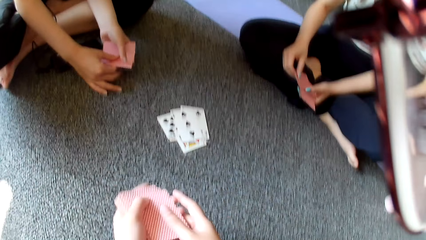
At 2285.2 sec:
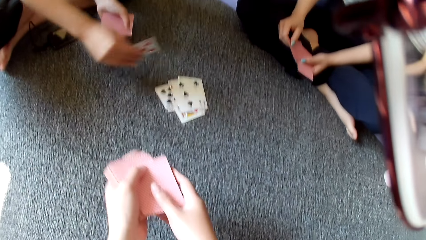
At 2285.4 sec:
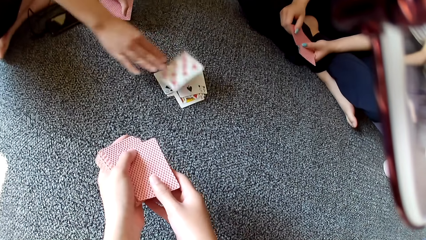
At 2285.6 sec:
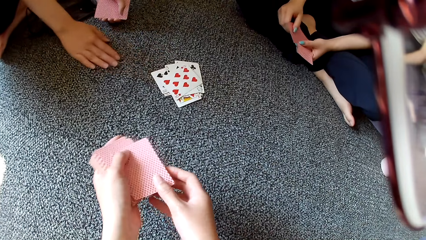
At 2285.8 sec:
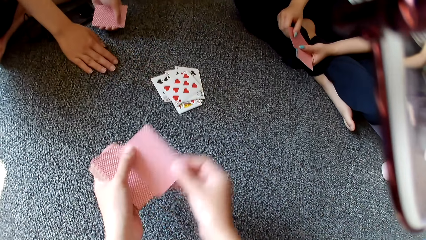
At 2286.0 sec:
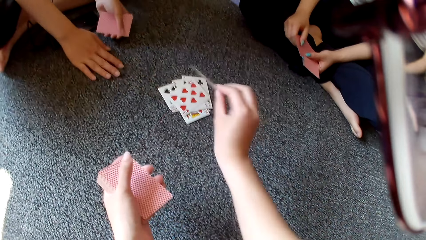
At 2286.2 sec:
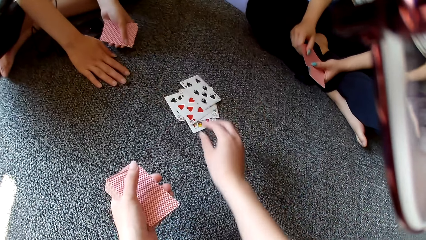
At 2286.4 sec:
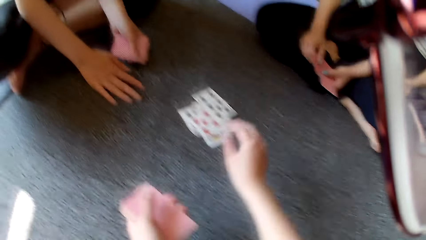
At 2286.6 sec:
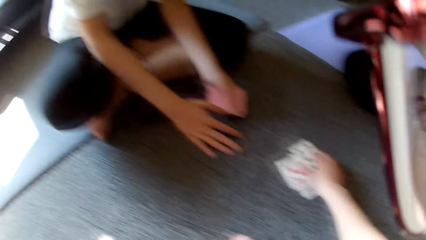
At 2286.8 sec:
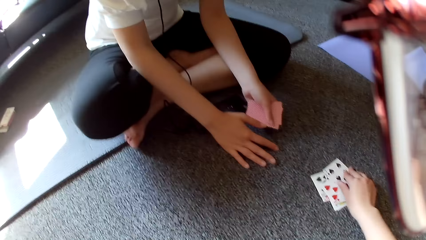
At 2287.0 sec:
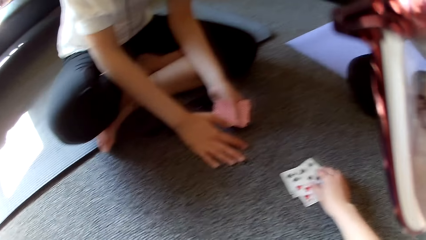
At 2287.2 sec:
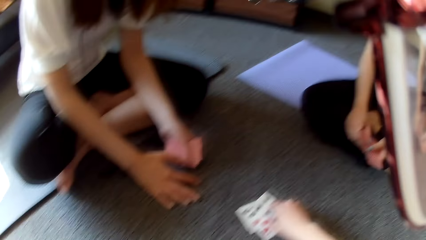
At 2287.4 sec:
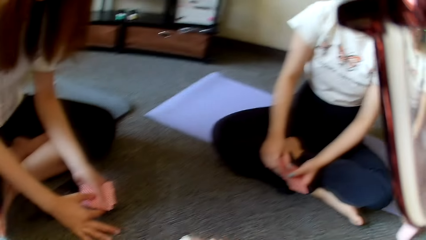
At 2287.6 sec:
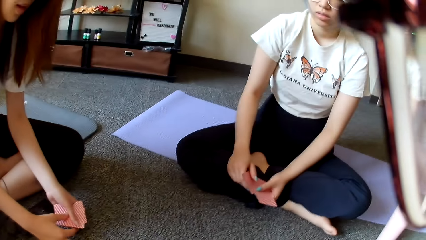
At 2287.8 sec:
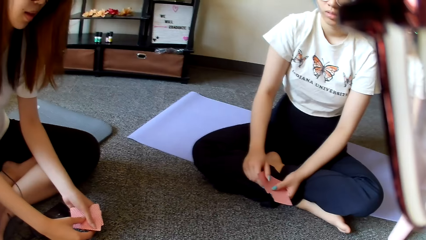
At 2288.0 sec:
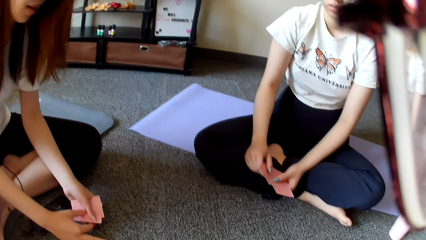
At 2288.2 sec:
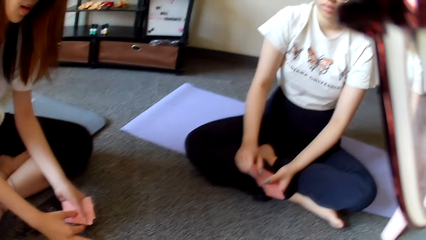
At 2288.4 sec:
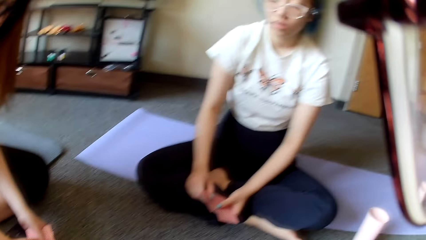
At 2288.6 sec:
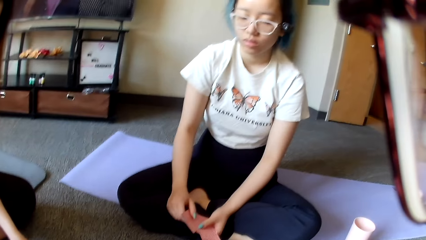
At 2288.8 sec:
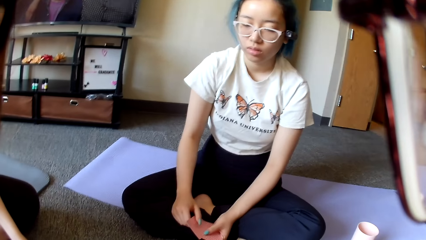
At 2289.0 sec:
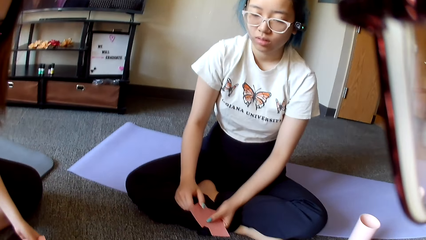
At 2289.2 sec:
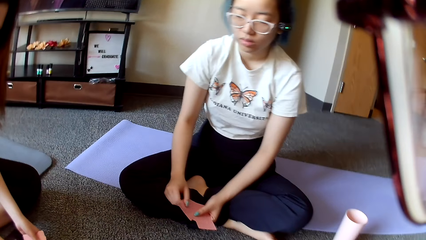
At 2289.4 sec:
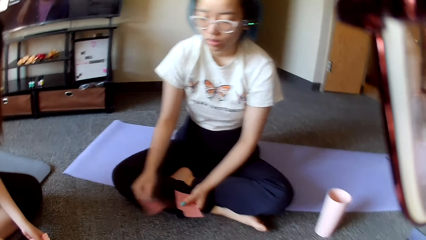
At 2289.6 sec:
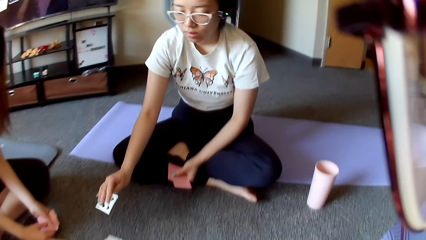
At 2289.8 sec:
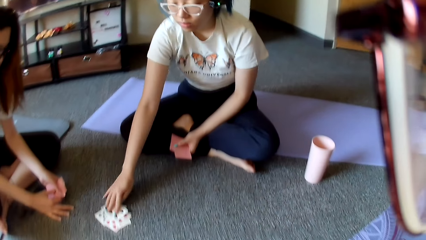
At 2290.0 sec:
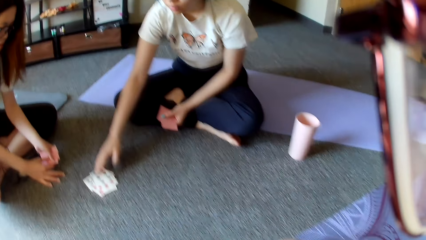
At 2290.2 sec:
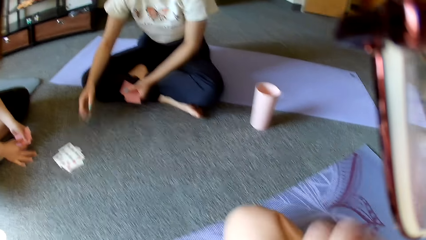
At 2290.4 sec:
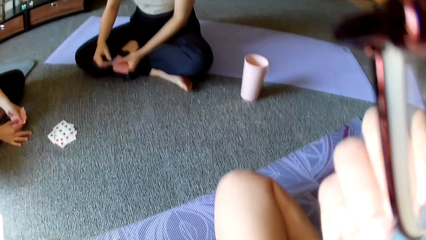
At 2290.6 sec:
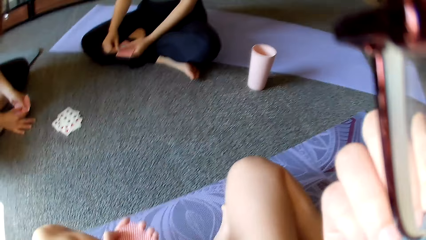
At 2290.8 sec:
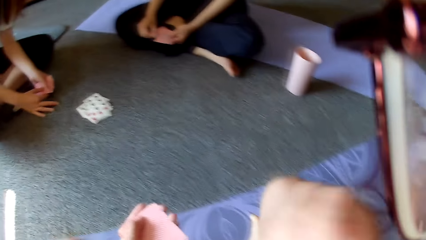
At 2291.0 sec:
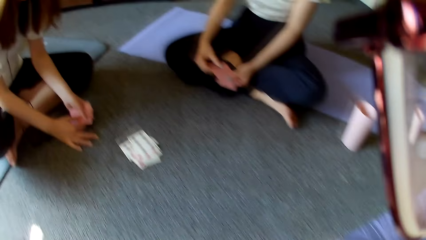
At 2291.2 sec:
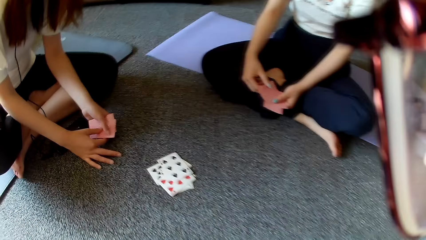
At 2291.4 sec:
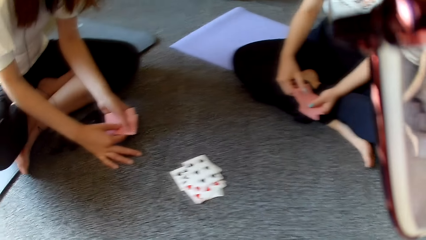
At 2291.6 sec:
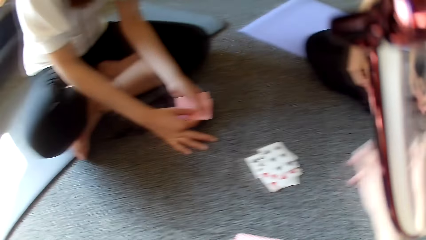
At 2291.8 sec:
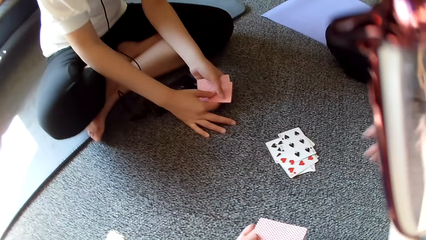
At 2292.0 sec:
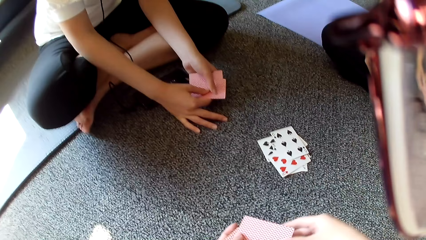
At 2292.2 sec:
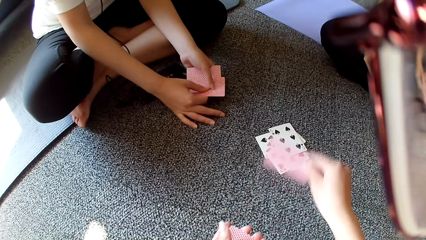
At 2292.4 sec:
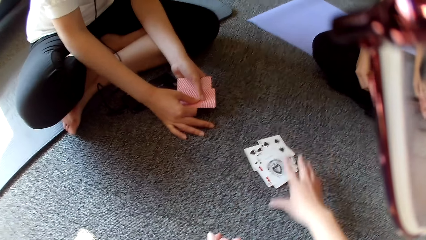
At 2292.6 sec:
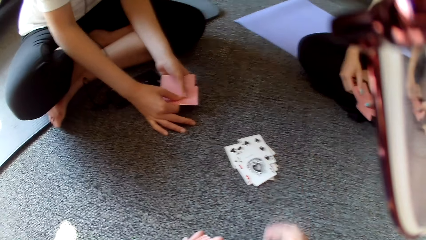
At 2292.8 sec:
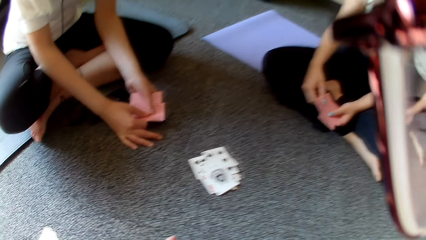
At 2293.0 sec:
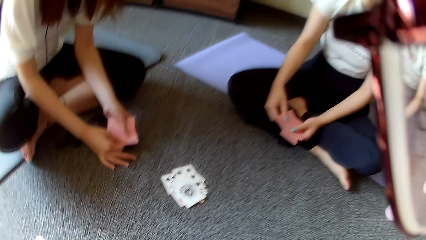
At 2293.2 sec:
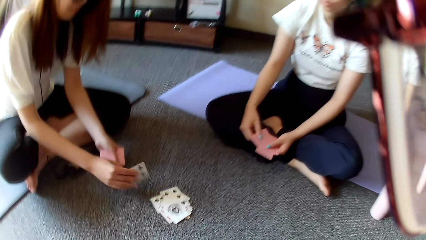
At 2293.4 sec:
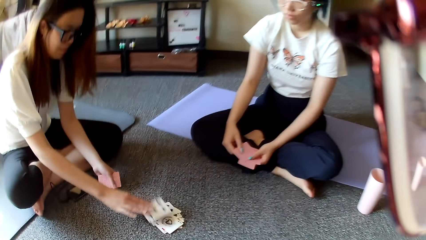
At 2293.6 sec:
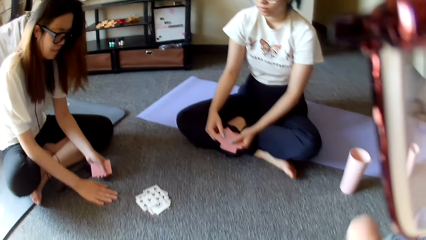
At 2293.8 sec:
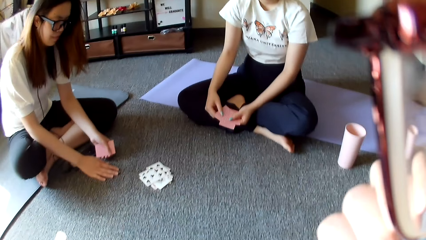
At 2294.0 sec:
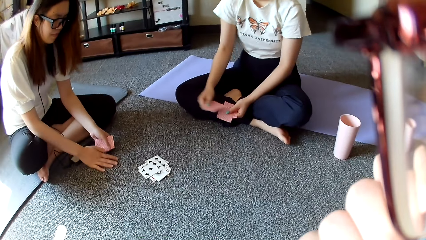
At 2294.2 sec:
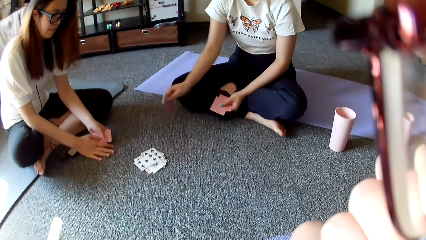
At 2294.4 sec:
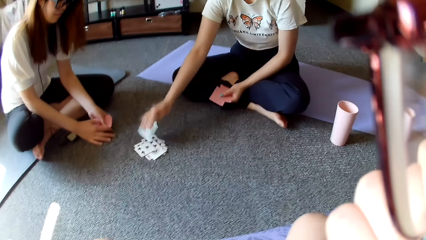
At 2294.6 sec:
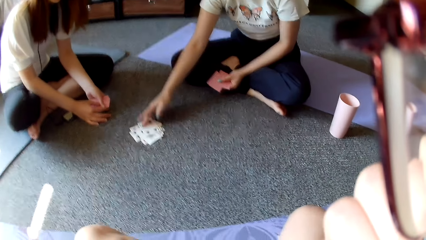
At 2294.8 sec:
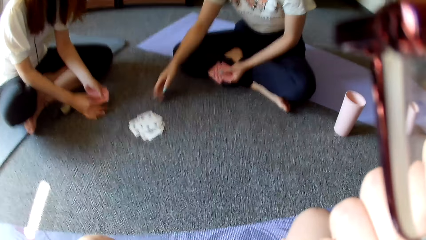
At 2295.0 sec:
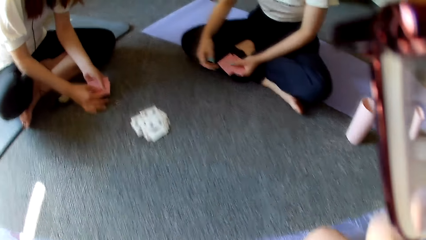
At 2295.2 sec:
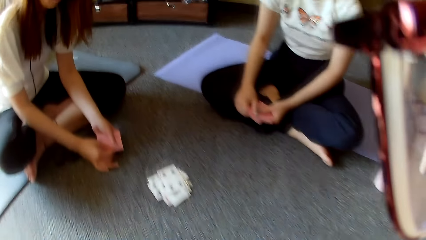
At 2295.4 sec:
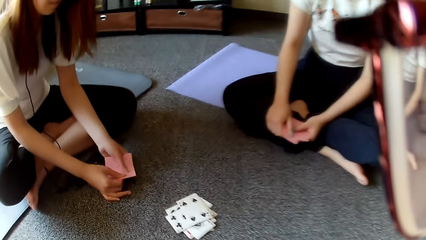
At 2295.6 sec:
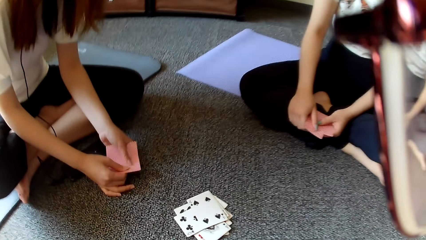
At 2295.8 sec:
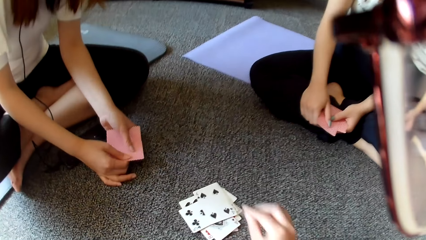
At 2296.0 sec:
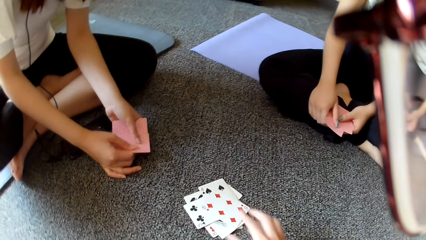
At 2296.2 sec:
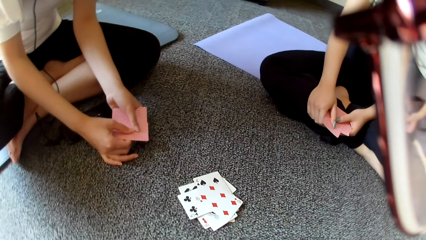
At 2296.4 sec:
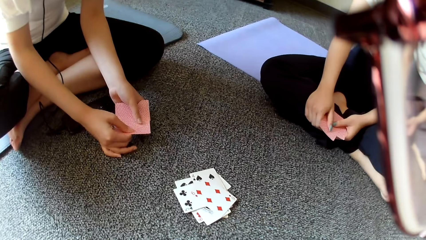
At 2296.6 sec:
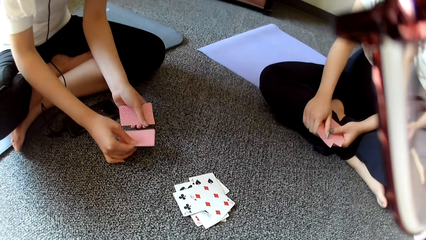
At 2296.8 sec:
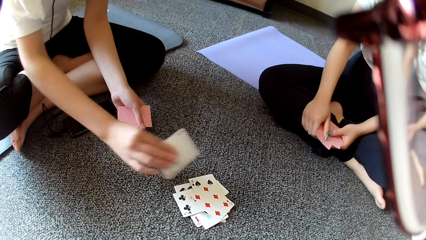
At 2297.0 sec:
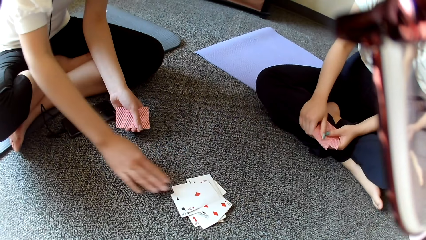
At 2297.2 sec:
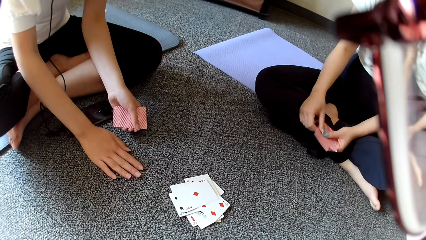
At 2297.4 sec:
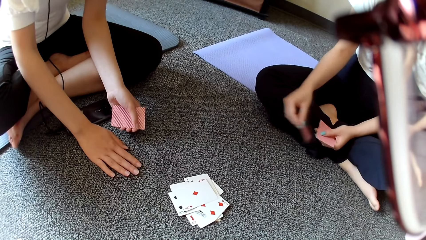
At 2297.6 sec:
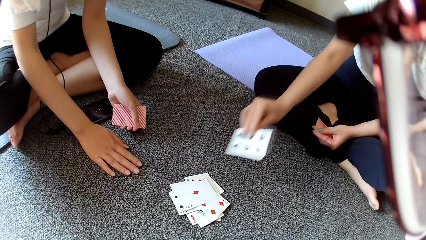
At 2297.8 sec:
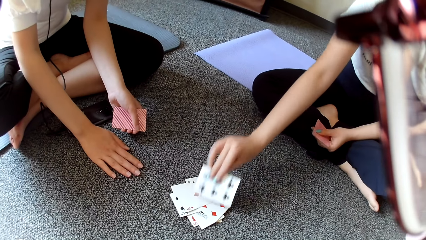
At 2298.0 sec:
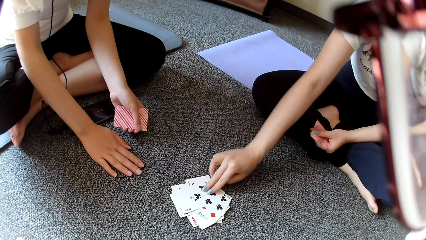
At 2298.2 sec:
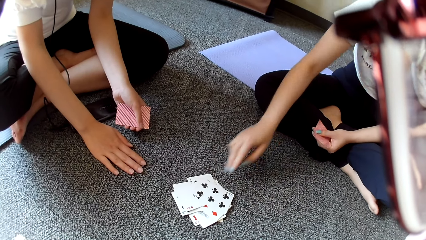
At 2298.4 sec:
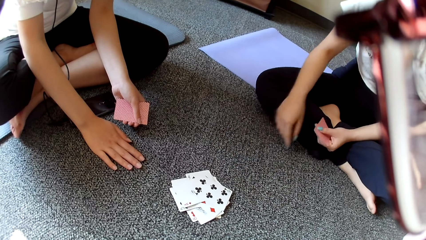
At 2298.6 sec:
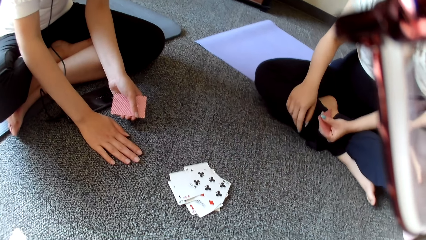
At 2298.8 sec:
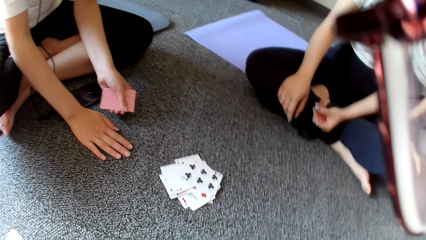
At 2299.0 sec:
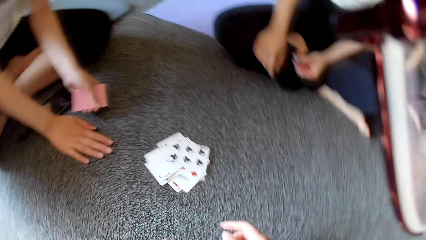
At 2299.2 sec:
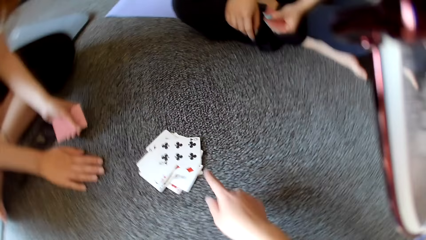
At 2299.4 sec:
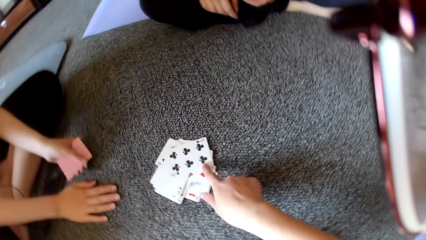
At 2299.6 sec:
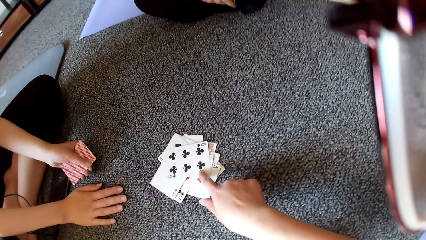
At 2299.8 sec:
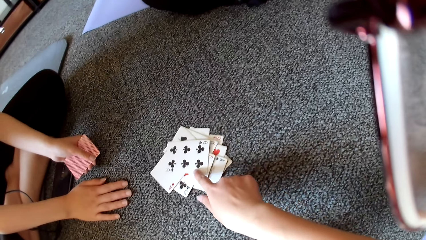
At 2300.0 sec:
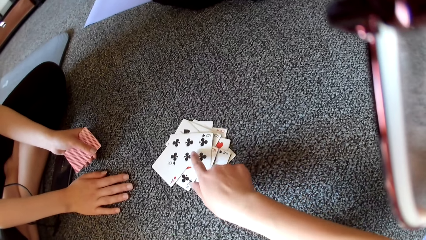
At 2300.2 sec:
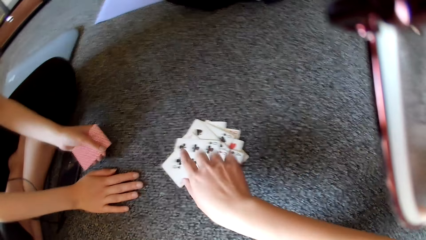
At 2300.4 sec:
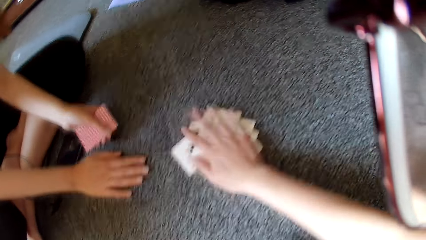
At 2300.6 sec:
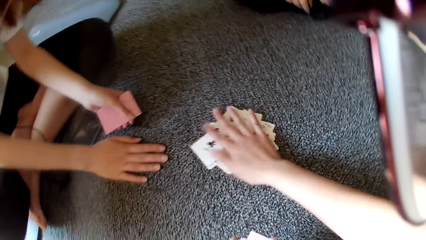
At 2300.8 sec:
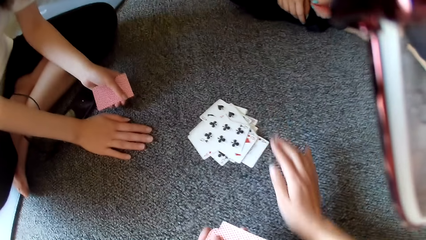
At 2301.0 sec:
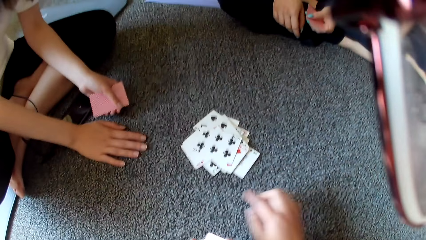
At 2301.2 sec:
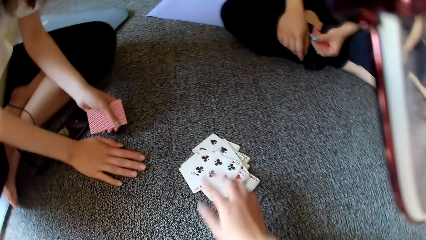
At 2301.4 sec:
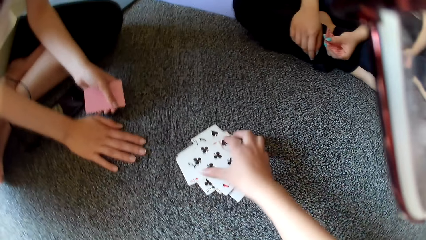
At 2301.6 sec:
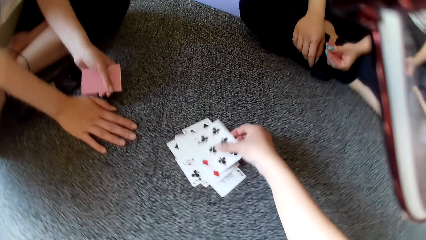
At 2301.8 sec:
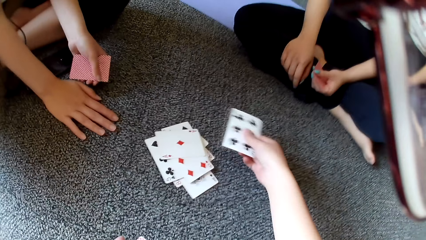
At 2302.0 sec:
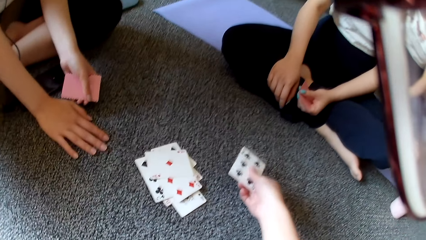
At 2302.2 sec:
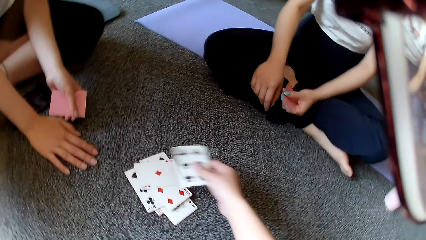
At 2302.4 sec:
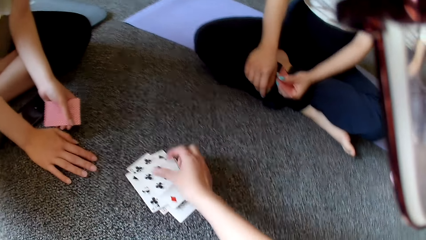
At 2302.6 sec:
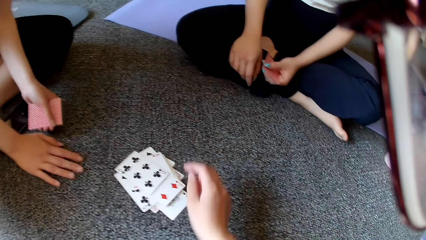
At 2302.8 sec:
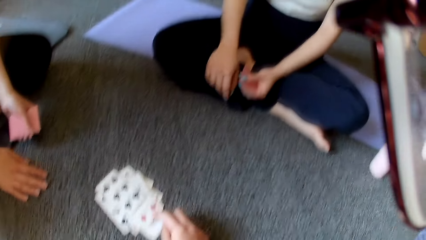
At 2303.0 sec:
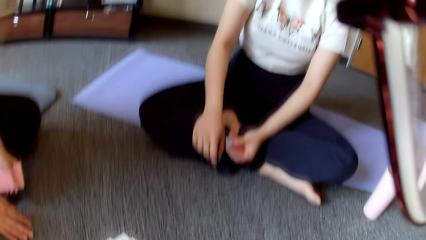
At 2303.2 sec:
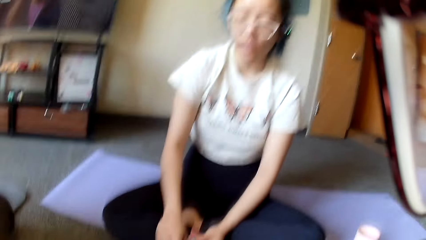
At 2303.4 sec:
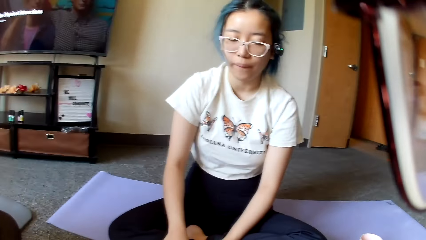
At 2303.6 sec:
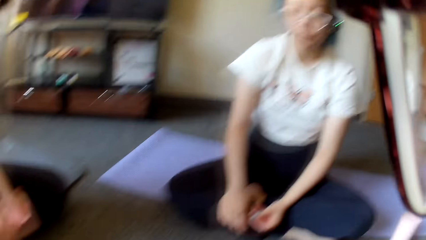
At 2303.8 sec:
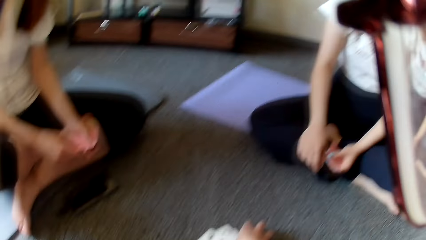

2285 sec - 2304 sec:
The camera wearer places a card on the floor. A woman places a card on the floor. The camera wearer places a card on the floor. They look around. Another woman places a card on the floor. The camera wearer raises the hand. They place a card on the floor. The first woman places a card on the floor. The other woman places a card on the floor. The camera wearer places a card on the floor. The first woman places a card on the floor. The other woman places a card on the floor. The camera wearer picks the cards. They touch the card on the floor, tap on the cards and move the card on the floor.
